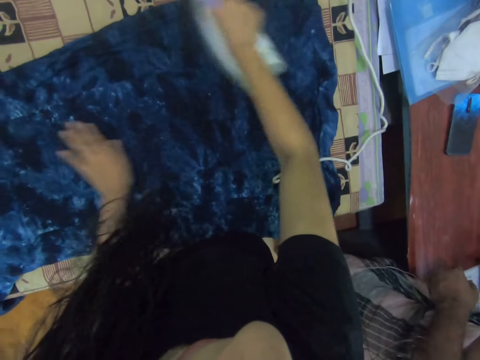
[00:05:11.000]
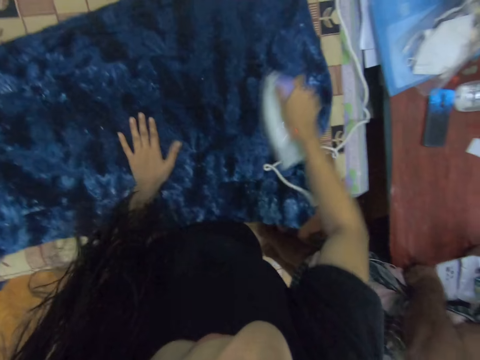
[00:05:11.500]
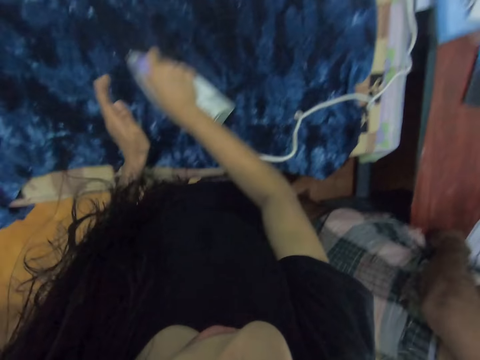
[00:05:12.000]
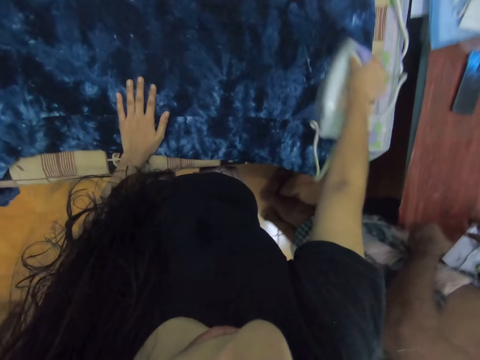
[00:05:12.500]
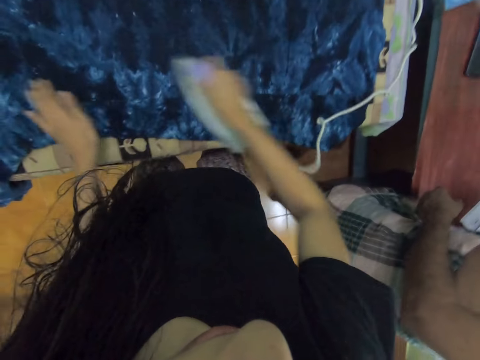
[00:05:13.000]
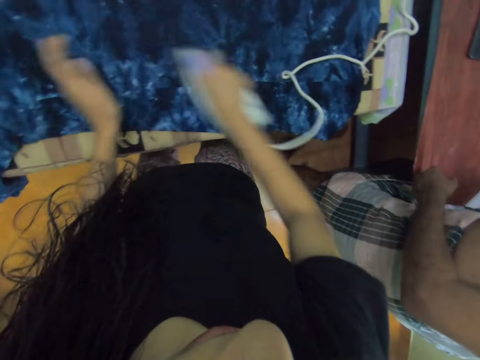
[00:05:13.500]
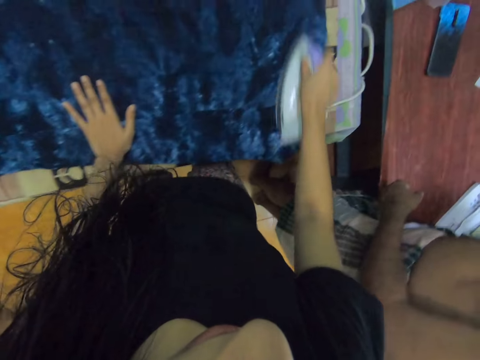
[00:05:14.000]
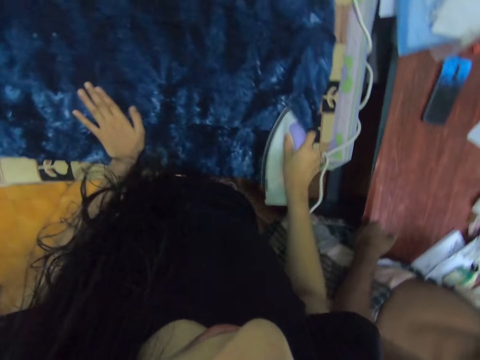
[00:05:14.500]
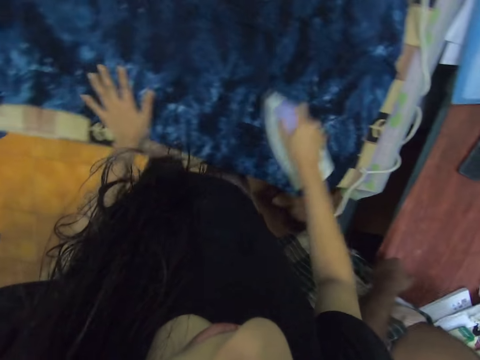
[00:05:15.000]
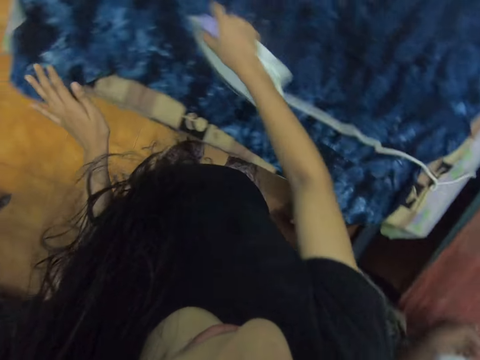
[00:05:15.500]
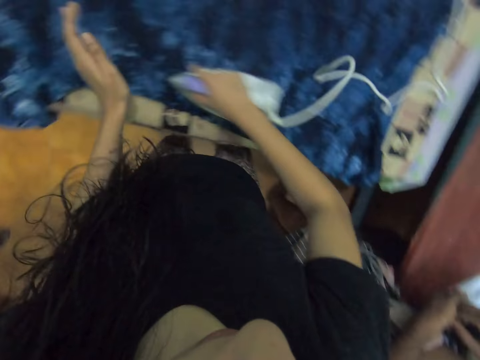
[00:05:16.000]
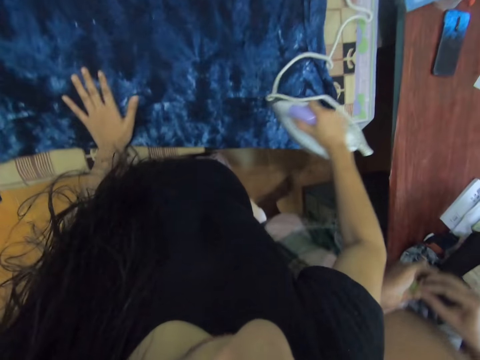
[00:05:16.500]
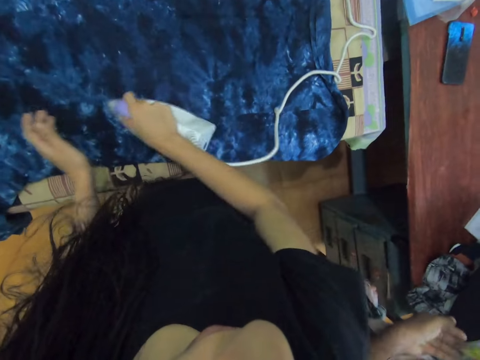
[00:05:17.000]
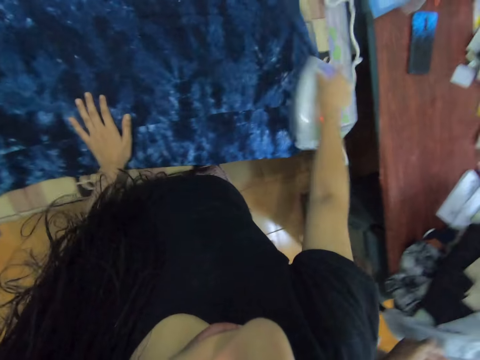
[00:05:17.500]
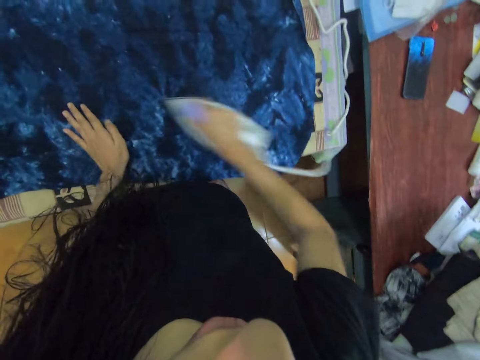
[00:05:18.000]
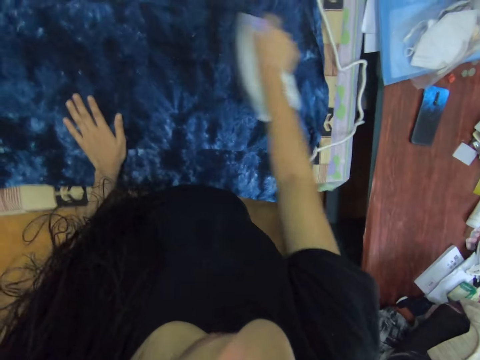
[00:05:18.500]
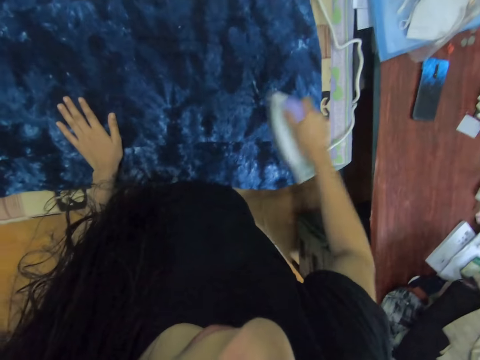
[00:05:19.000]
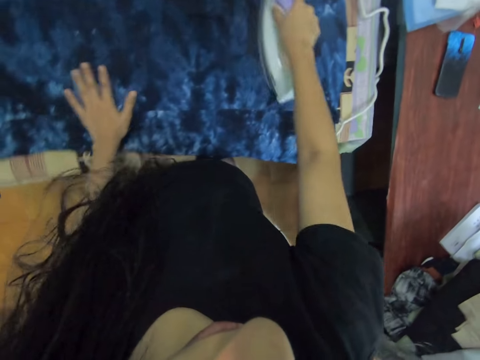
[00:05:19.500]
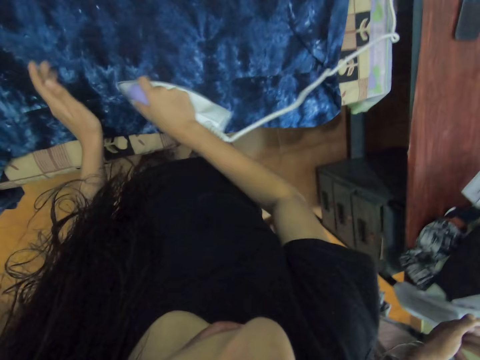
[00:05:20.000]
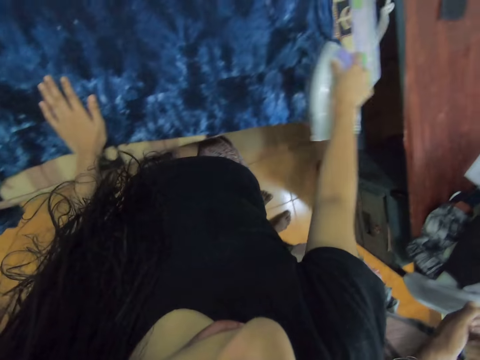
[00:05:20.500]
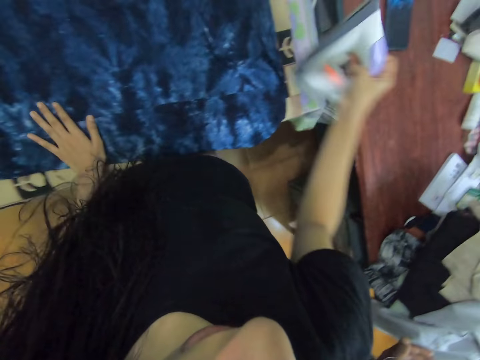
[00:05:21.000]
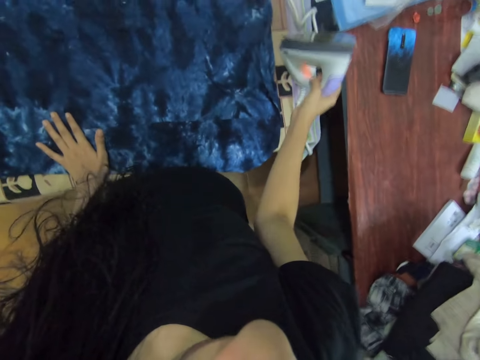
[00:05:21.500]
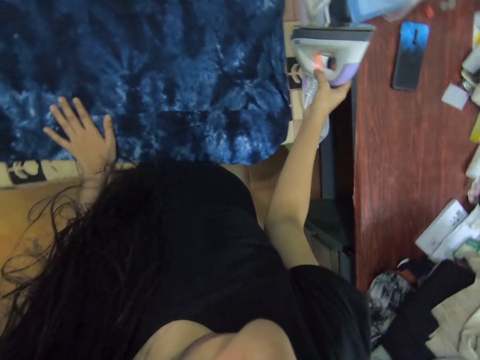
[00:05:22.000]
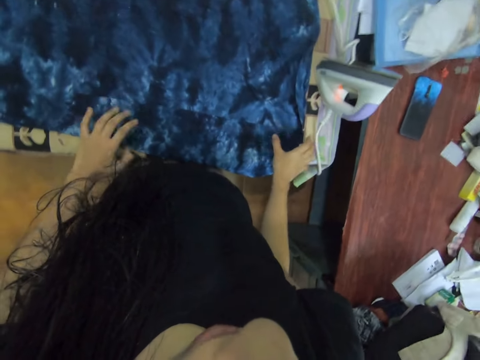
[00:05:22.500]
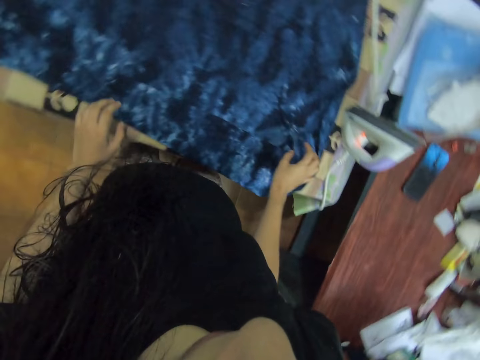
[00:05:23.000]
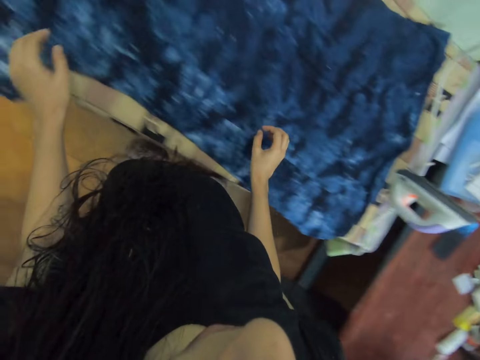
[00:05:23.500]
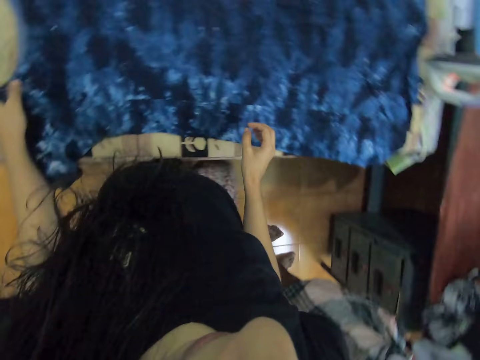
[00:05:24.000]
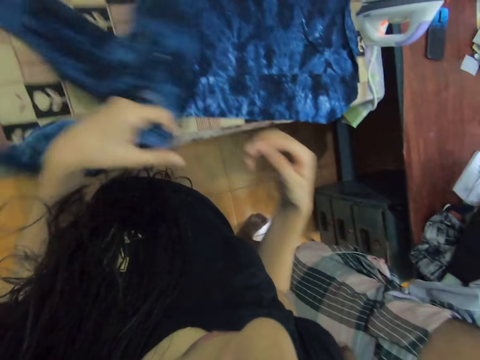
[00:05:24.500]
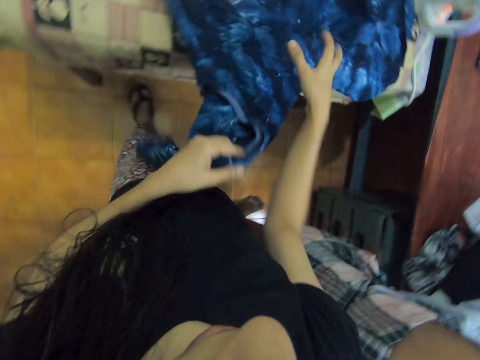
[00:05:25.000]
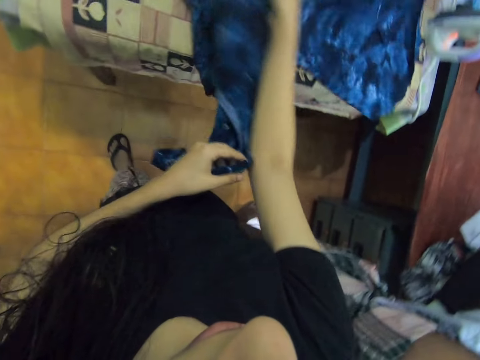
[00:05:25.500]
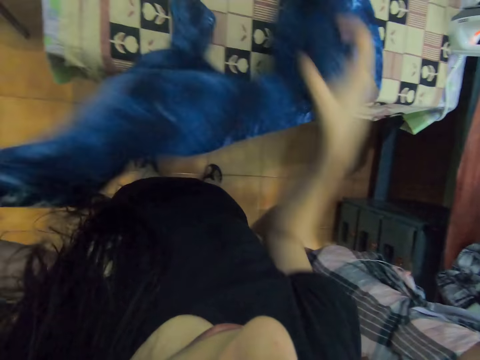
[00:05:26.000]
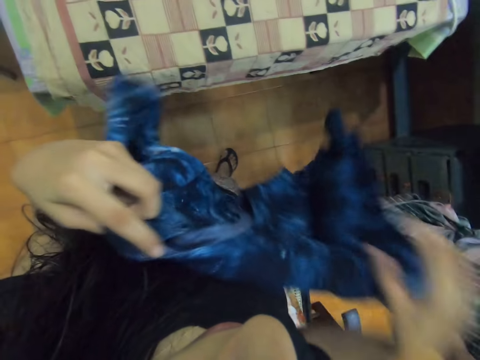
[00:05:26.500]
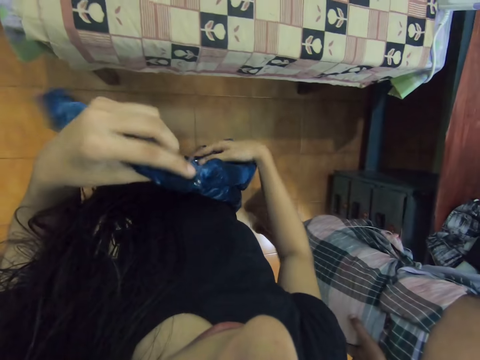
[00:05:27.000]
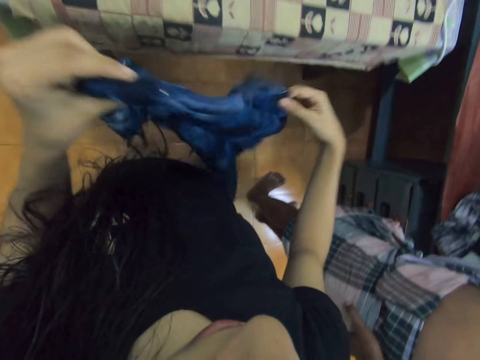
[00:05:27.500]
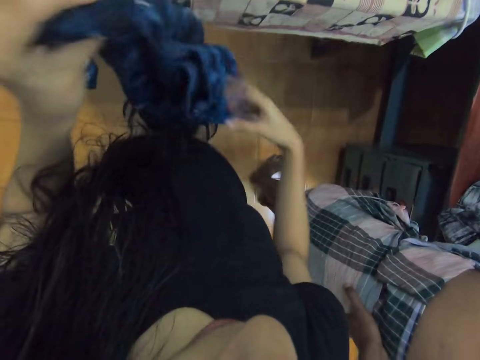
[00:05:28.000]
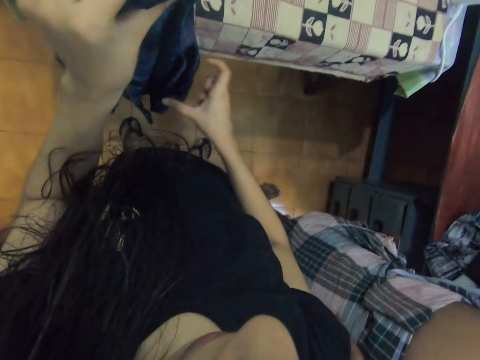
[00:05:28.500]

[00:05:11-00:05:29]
The camera wearer moves the hand. They place the iron box on the board. They lift the cloth from the board. They spread the cloth. They hold up the cloth.

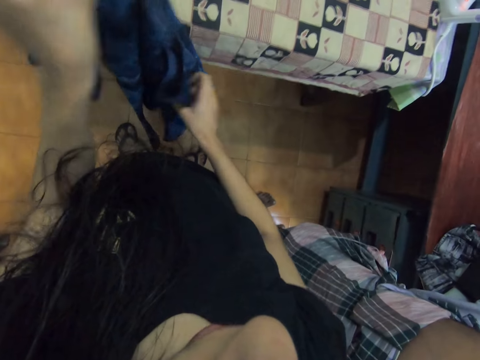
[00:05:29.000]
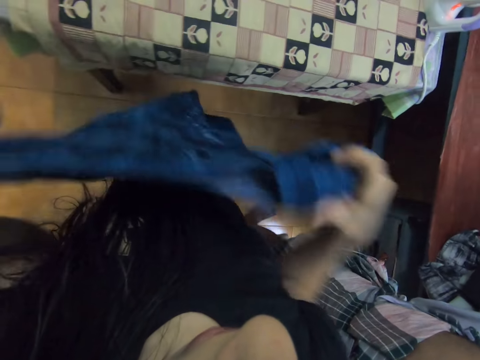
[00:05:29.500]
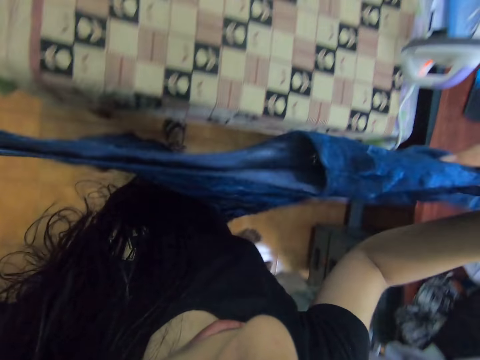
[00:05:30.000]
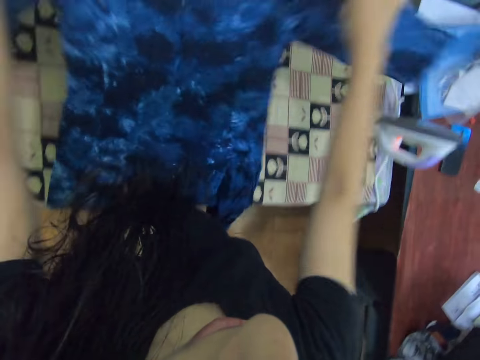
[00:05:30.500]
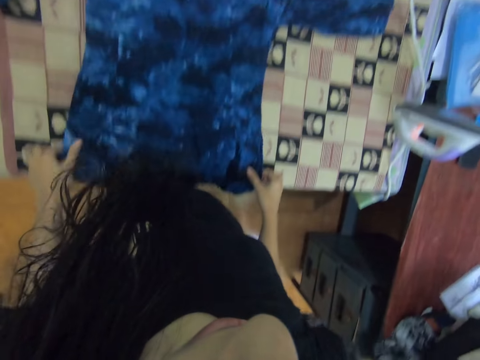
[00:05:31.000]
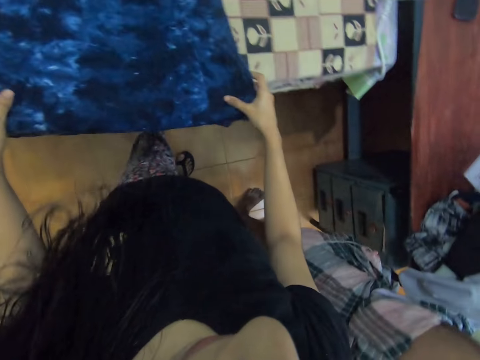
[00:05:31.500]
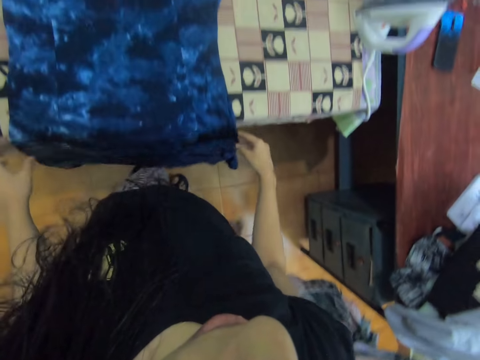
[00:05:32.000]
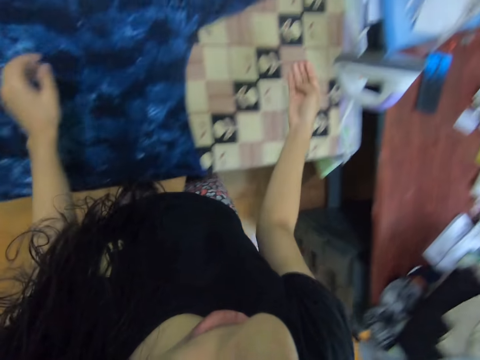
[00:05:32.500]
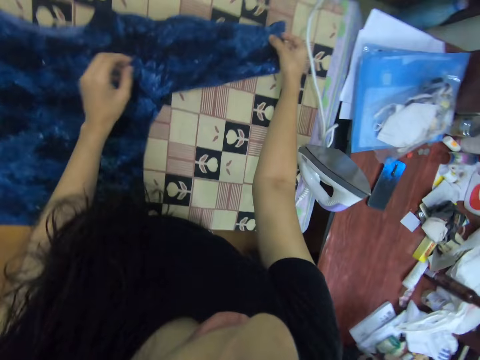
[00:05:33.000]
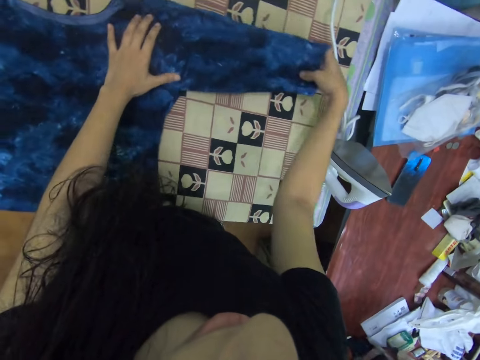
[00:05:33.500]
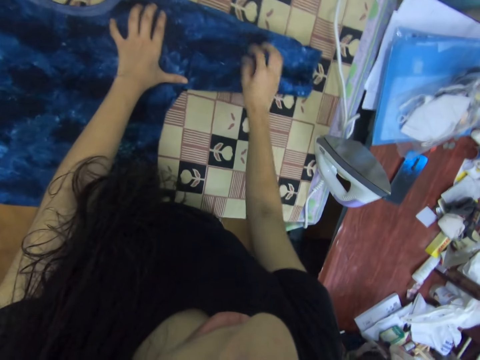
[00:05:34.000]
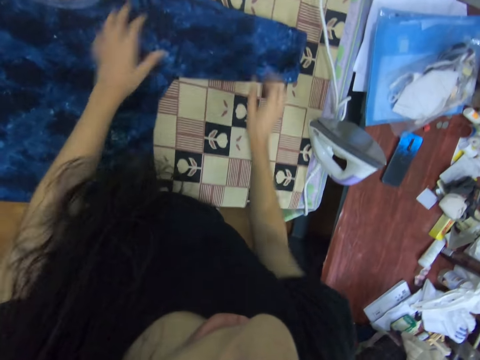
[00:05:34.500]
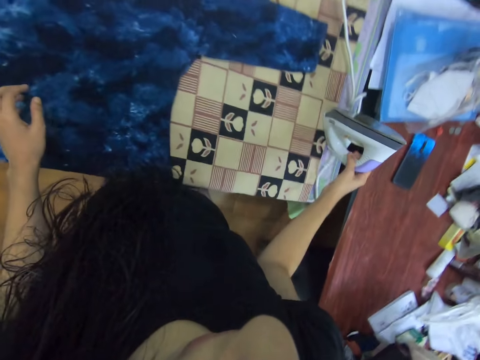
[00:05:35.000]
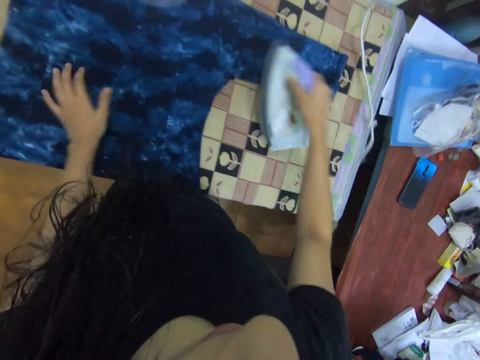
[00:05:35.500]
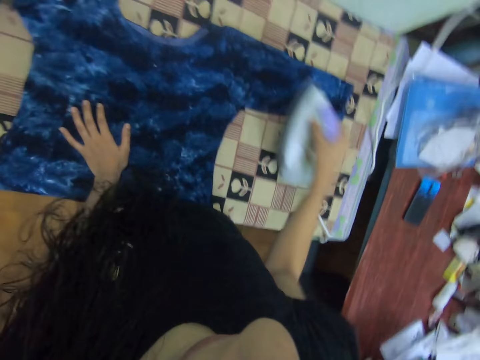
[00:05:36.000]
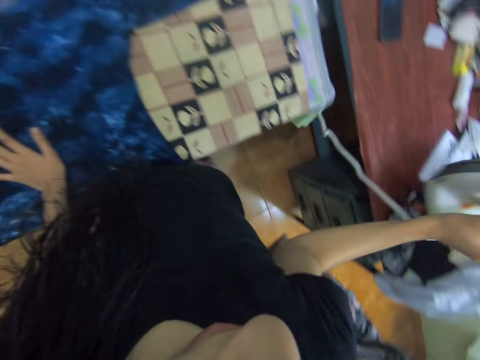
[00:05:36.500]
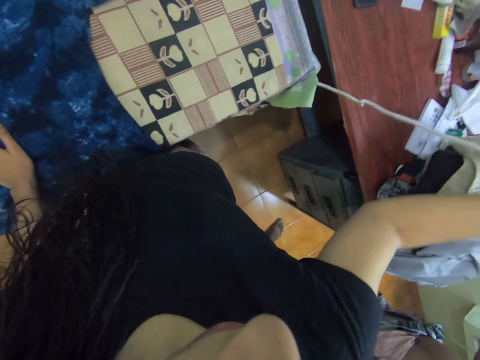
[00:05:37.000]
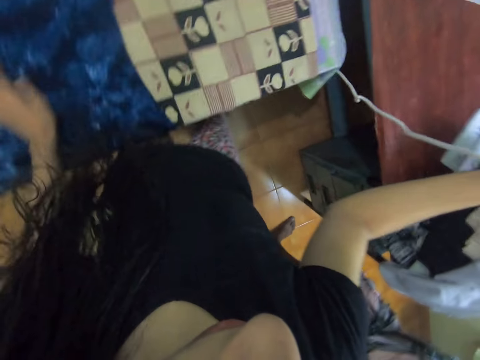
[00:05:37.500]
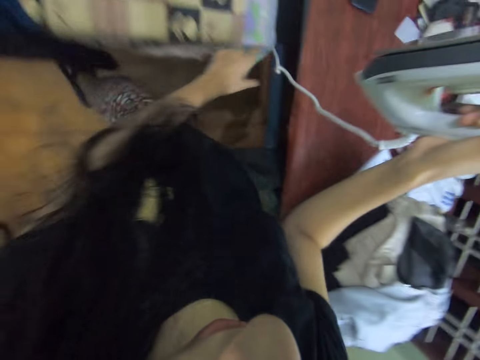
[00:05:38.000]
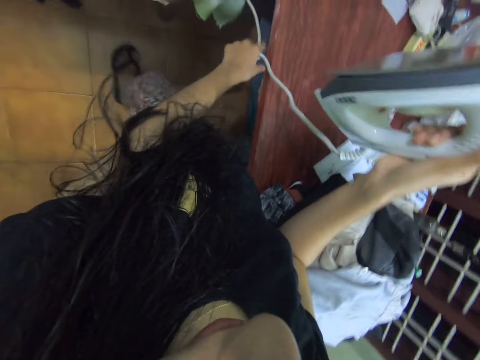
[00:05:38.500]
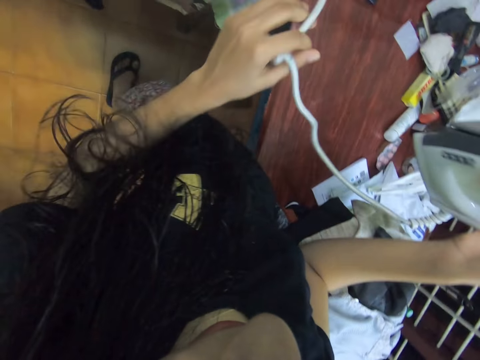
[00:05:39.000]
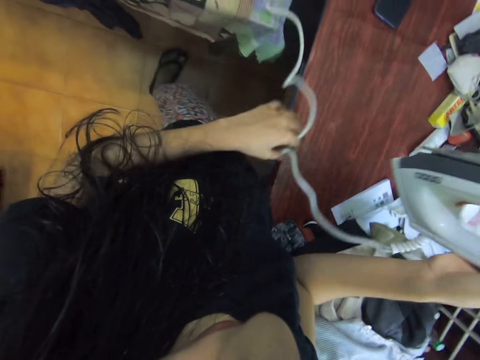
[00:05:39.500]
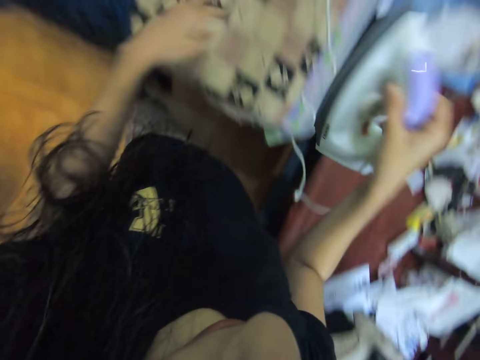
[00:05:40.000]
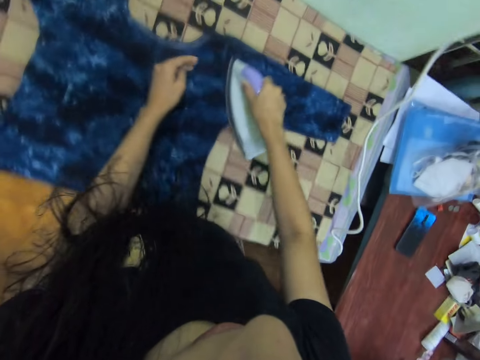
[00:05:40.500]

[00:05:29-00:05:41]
The camera wearer lays the cloth on the board. They spread the cloth on the table. They adjust the cloth. They pick up the iron box and iron the cloth. They adjust the cable in the iron box. They move the wire.
